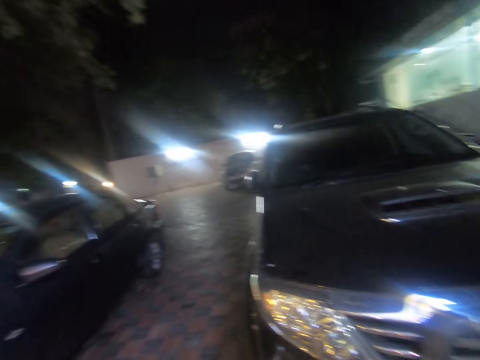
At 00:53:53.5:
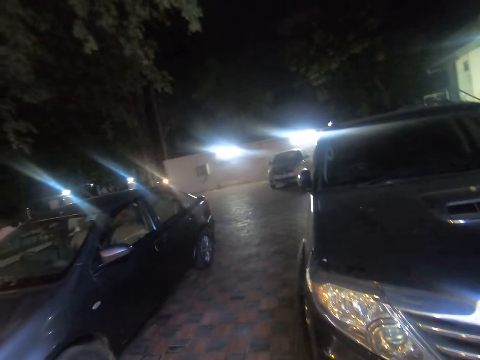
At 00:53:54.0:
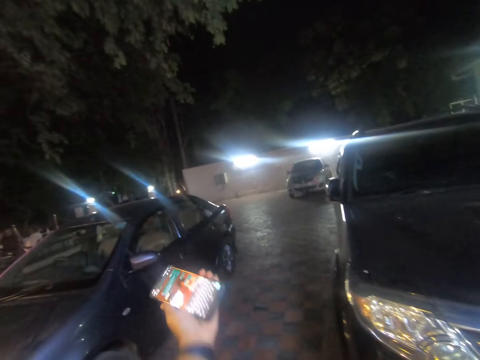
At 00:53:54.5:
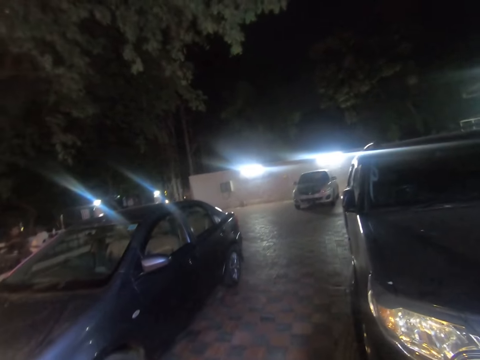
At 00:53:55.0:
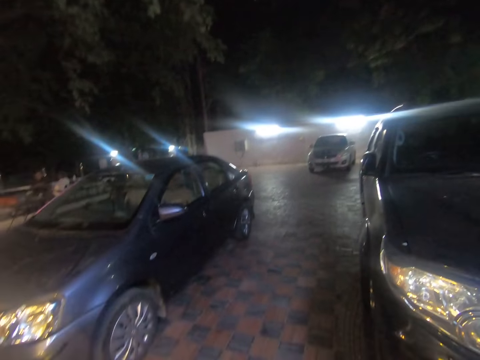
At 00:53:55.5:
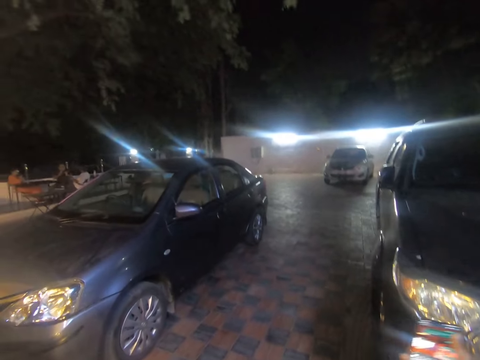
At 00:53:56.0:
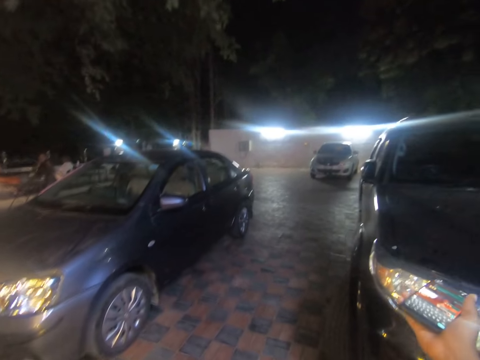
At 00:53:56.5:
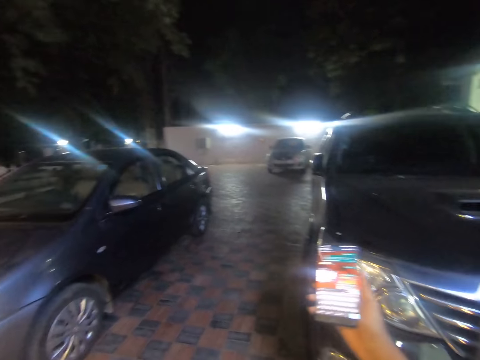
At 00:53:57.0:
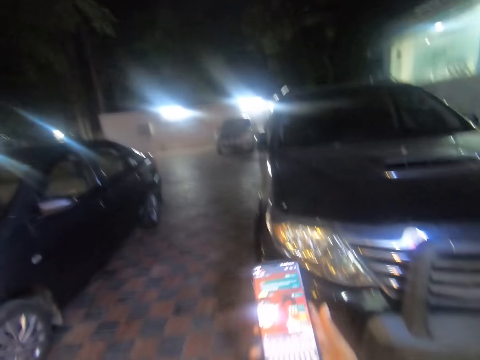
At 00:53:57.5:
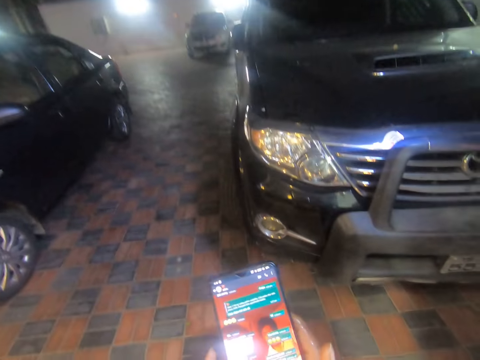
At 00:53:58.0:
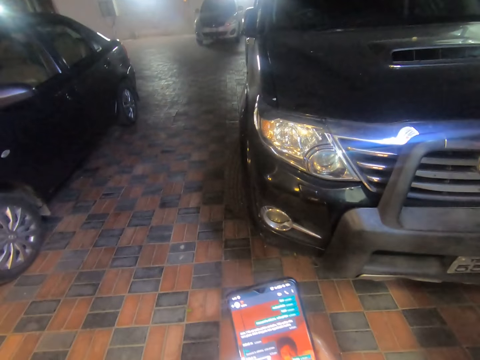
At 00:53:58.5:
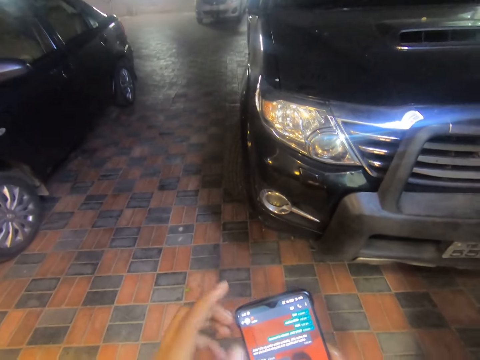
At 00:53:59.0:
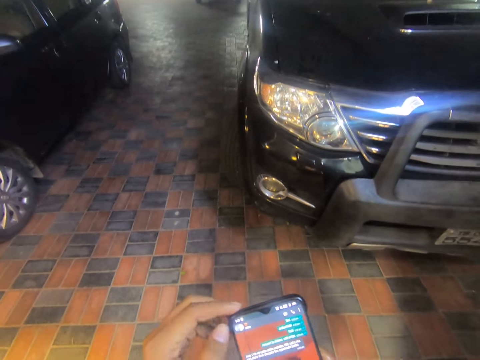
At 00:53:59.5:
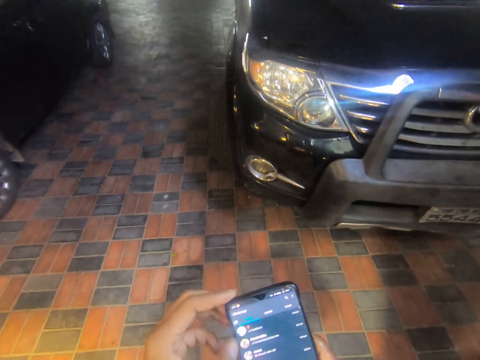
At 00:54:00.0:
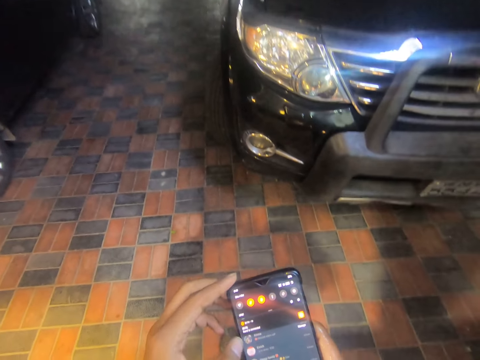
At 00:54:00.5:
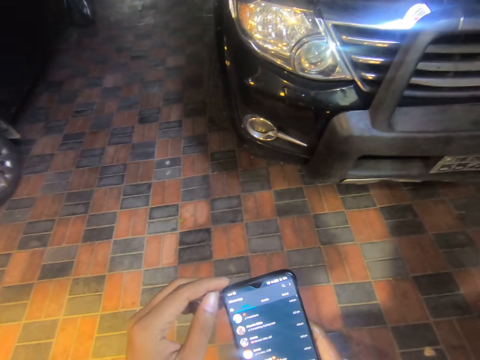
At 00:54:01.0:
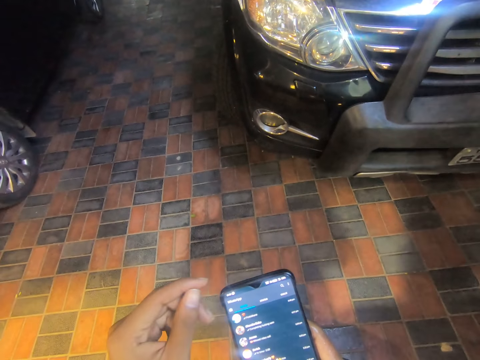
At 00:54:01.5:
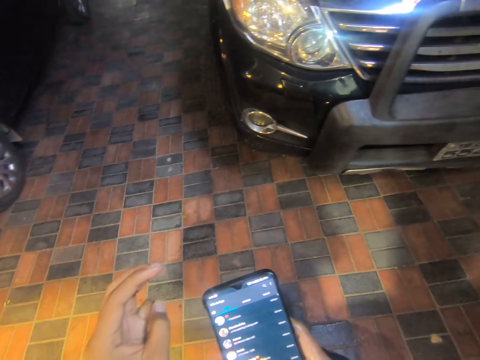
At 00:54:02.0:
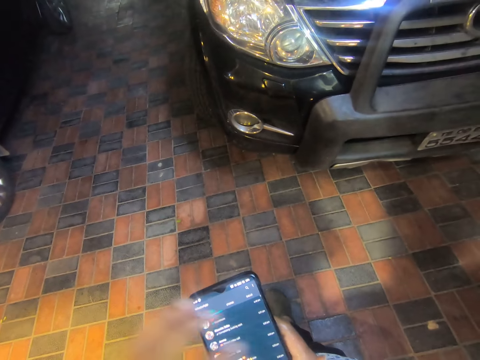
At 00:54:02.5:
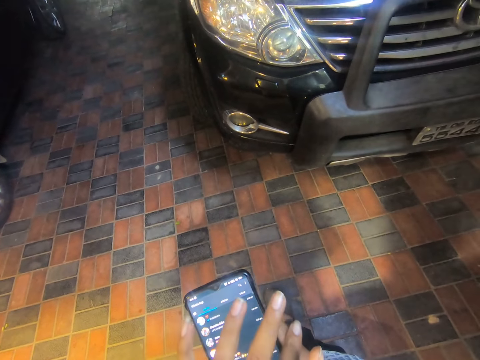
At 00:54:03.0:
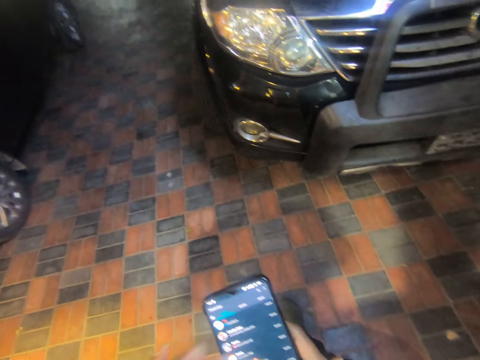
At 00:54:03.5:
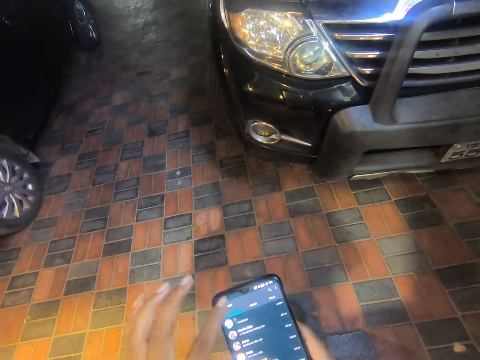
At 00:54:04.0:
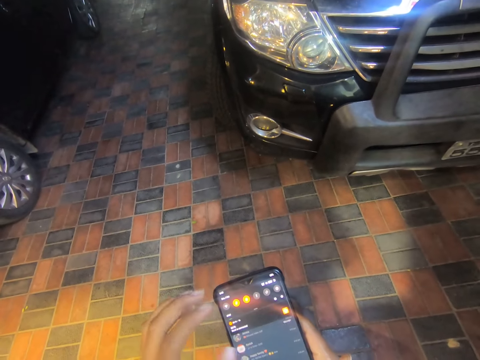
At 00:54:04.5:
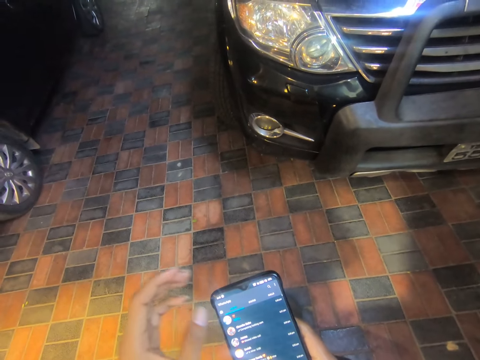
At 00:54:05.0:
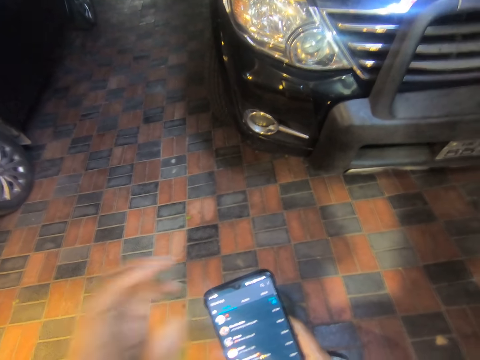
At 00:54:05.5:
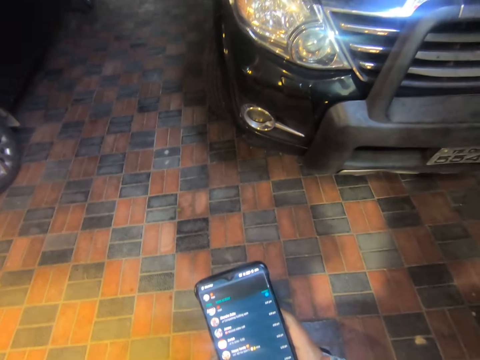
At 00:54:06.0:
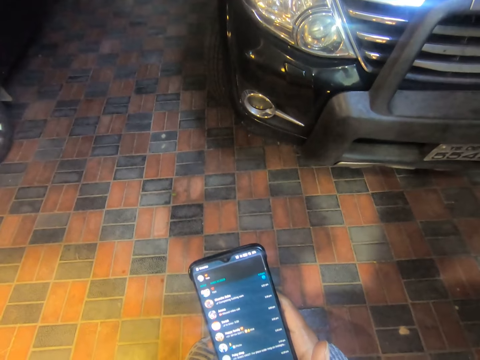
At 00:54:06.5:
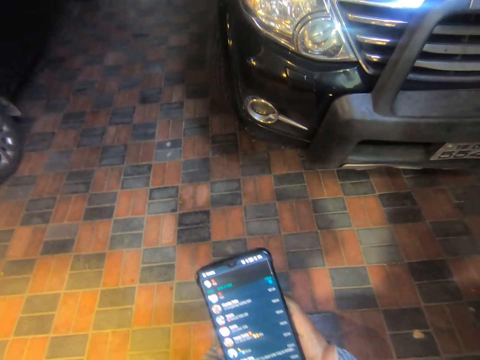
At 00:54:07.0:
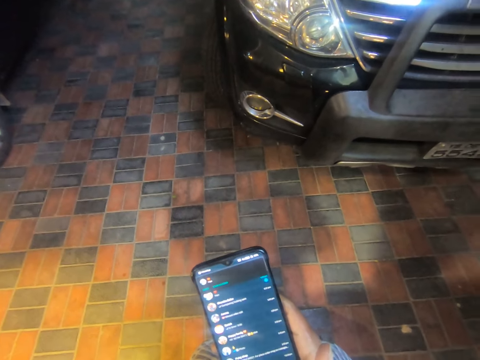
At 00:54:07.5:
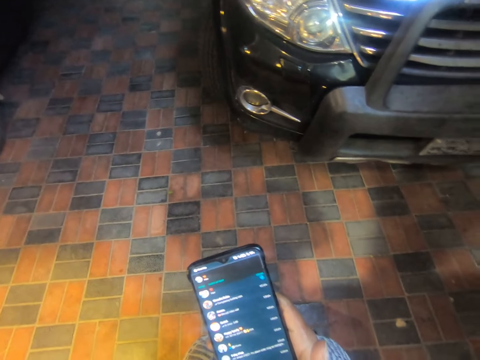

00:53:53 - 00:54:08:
The camera wearer stretches the phone in his left hand forward. He lifts the phone. He holds the phone in his right hand. He operates the phone in his right hand with his left hand. He swipes on the phone.

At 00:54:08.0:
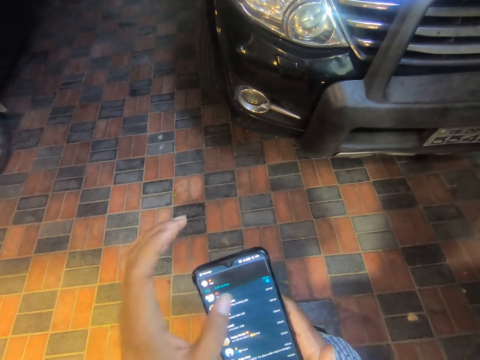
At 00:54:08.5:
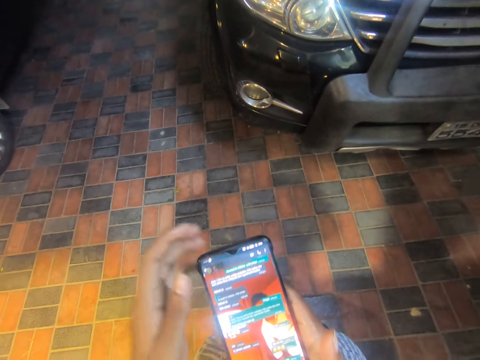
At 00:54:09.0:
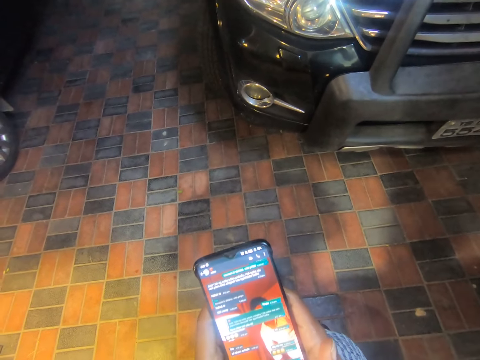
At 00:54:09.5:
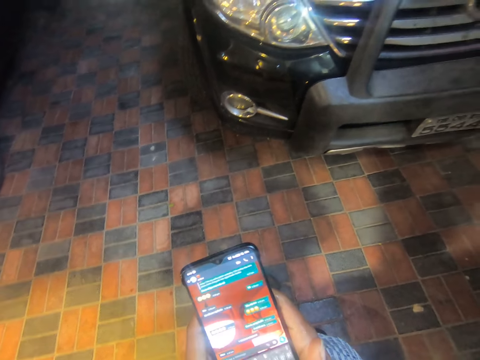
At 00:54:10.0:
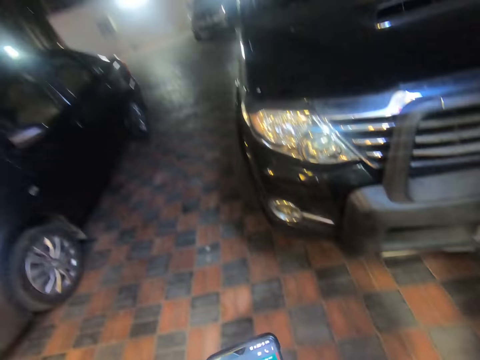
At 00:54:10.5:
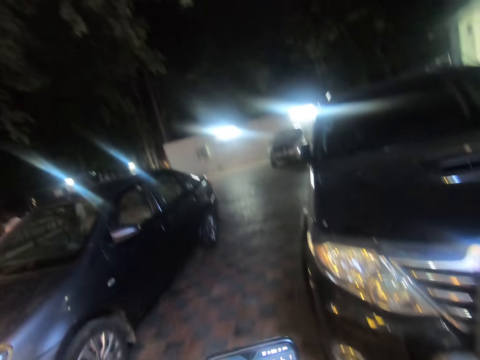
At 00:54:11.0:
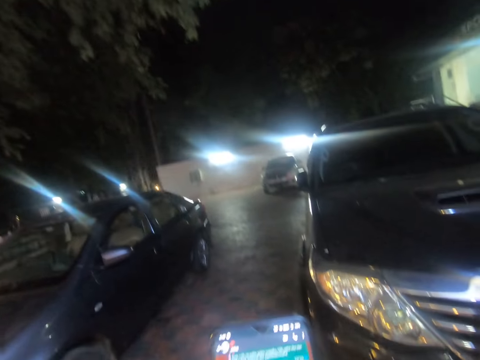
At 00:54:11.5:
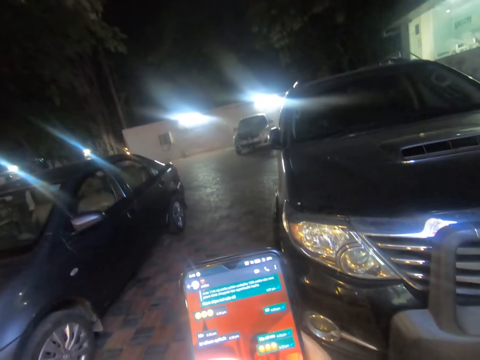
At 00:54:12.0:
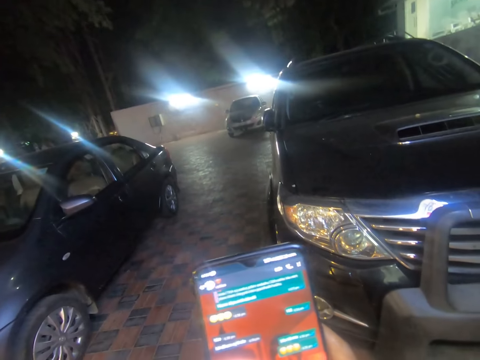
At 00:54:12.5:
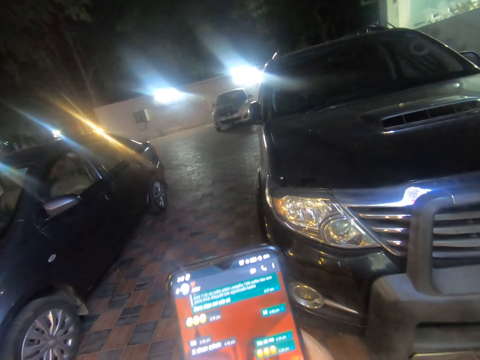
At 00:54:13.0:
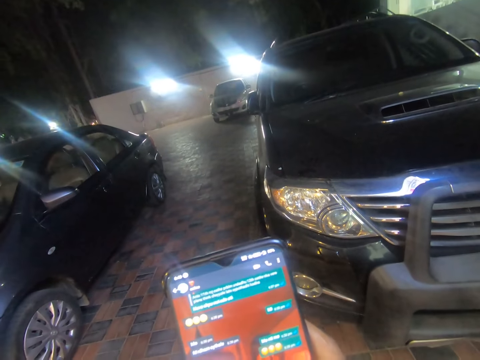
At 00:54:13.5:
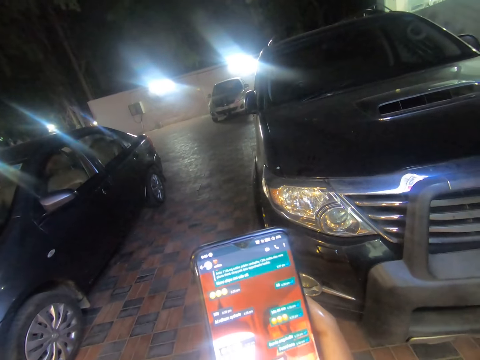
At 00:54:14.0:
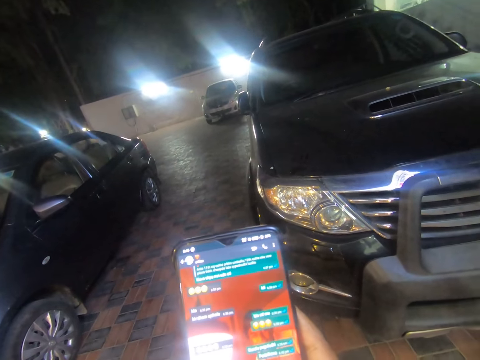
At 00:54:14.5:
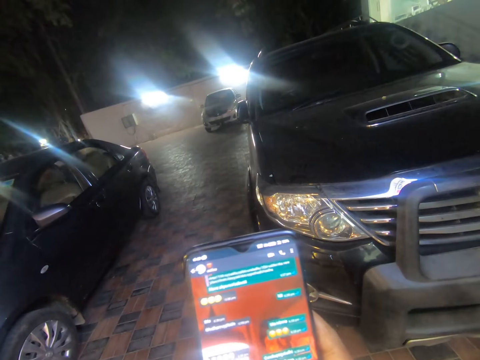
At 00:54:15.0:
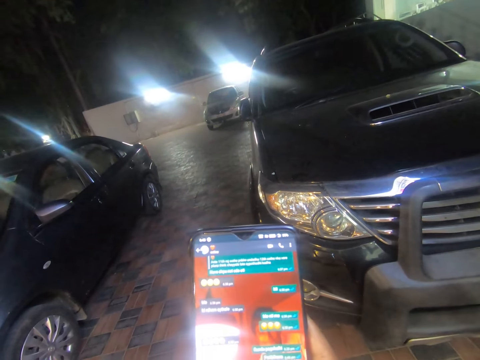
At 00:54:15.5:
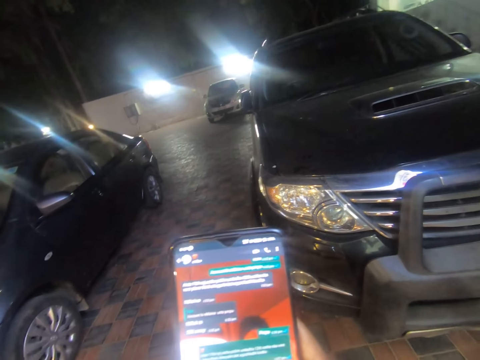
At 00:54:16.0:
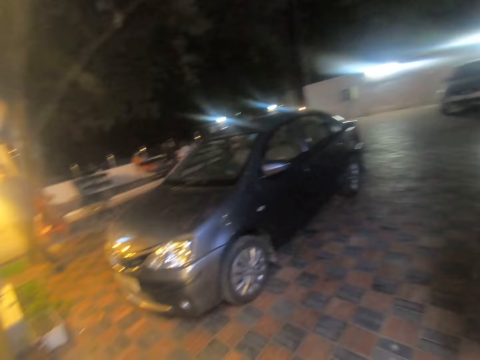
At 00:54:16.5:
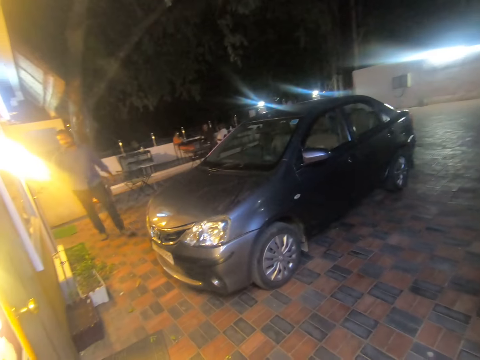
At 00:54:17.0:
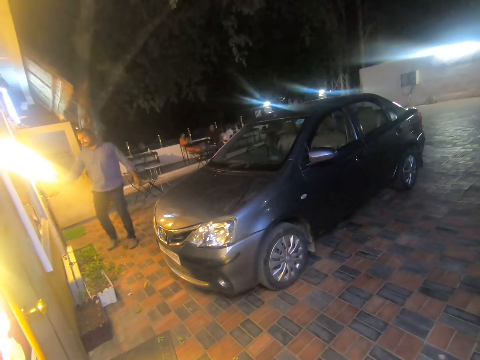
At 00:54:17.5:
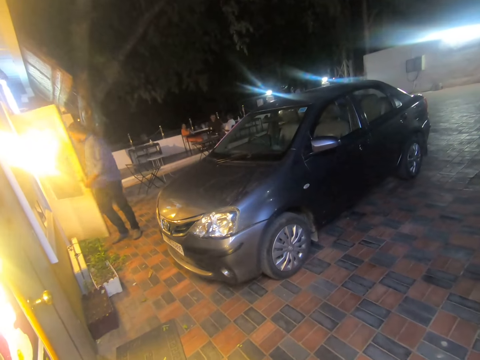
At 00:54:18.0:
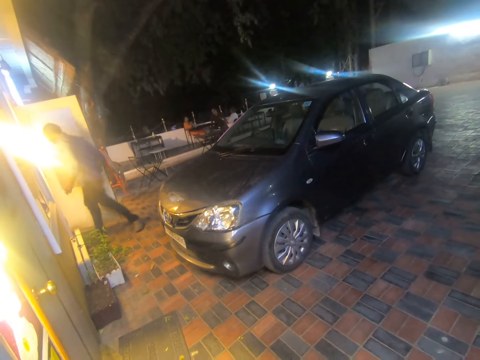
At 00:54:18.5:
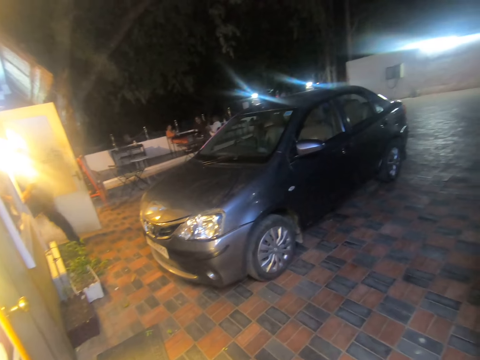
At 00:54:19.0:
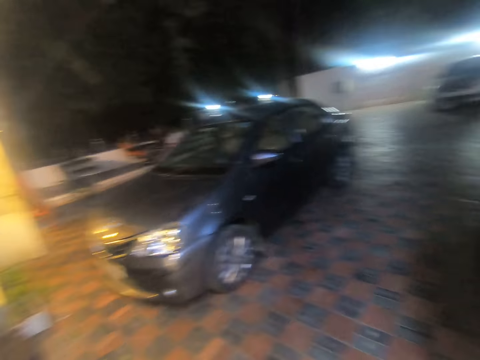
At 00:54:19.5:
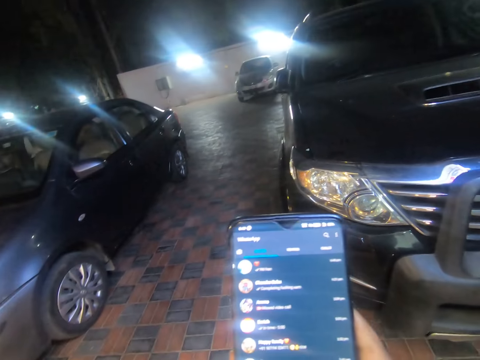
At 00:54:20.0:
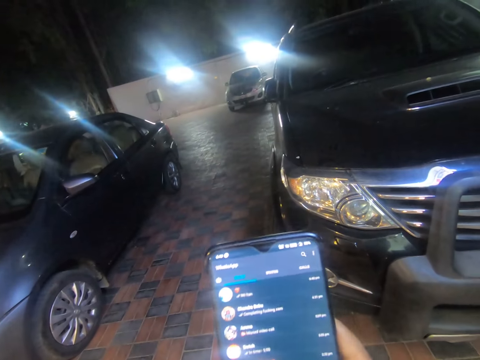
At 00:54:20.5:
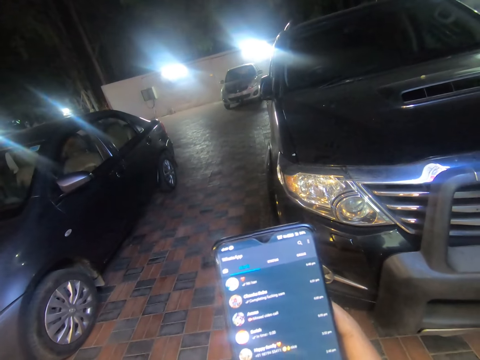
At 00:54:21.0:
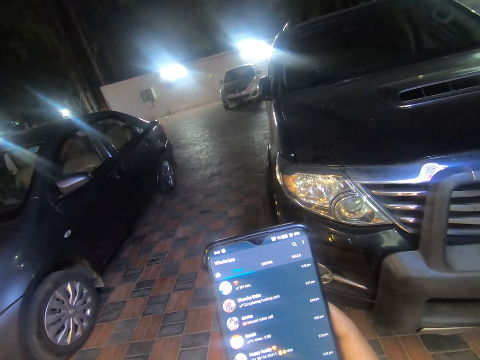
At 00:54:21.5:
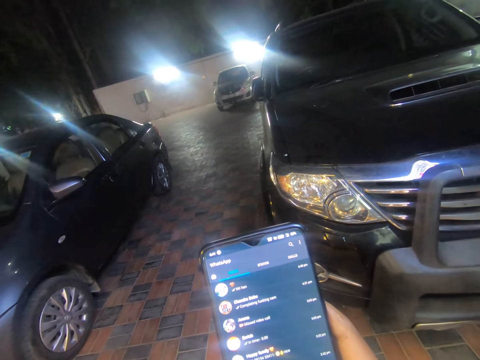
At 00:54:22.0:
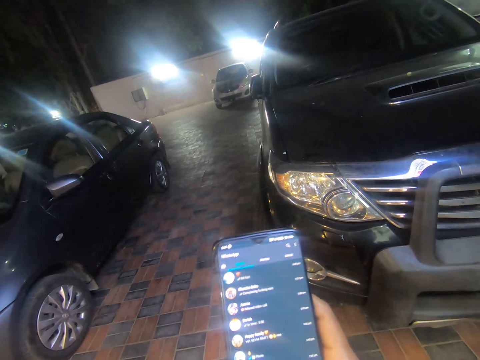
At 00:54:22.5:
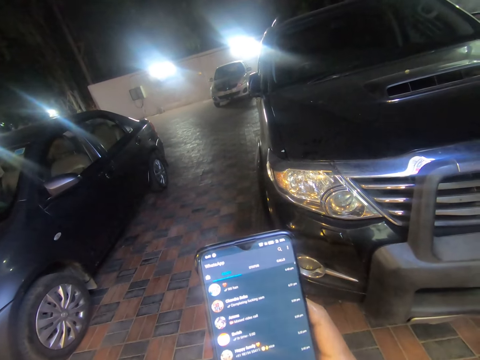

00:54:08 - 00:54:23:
The camera wearer dials. A man opens a door with his right hand. The camera wearer looks around the area. The man walks into a building. The camera wearer operates the phone with his hands.
